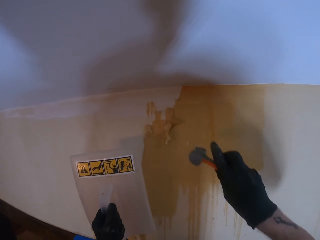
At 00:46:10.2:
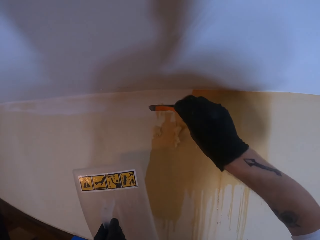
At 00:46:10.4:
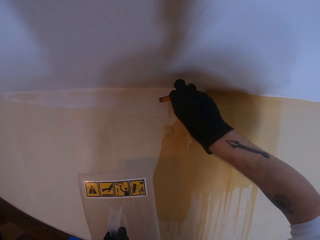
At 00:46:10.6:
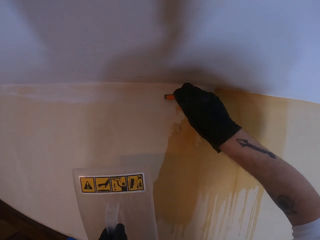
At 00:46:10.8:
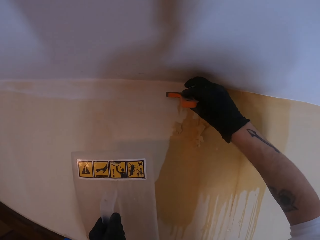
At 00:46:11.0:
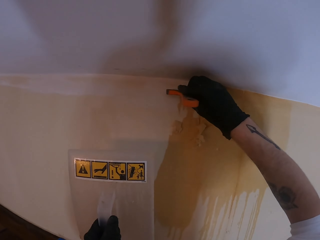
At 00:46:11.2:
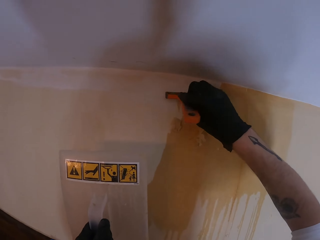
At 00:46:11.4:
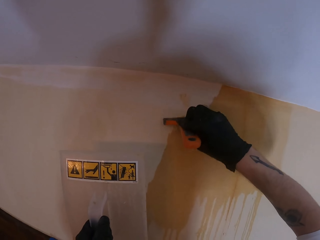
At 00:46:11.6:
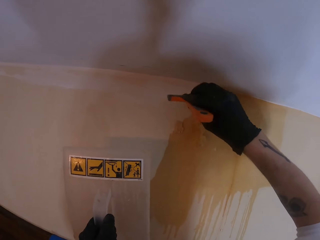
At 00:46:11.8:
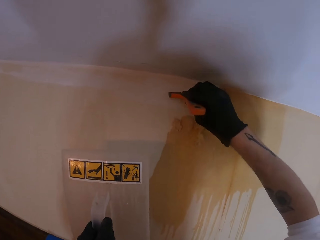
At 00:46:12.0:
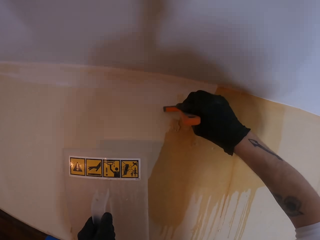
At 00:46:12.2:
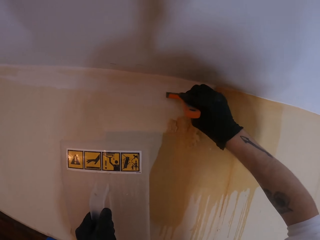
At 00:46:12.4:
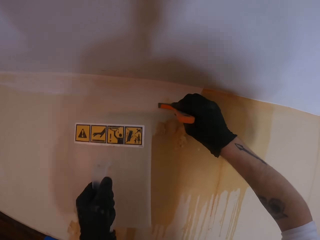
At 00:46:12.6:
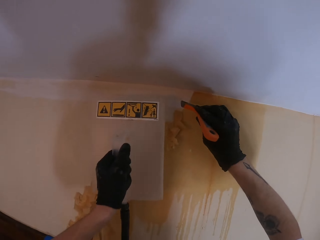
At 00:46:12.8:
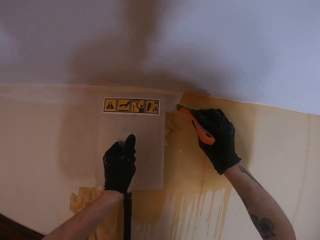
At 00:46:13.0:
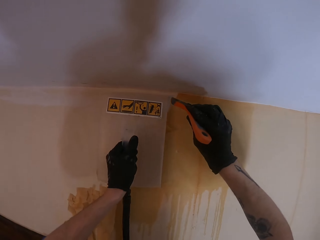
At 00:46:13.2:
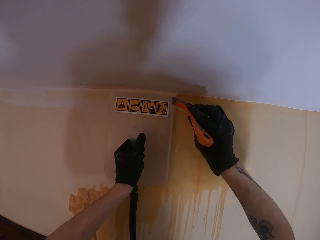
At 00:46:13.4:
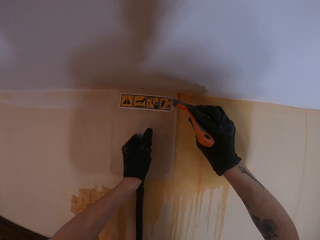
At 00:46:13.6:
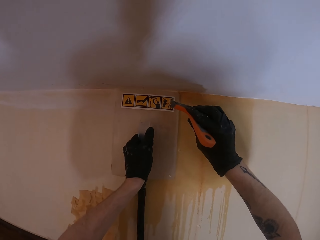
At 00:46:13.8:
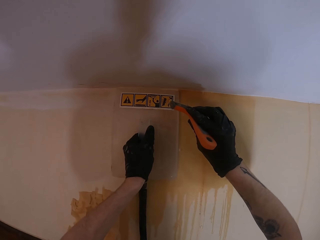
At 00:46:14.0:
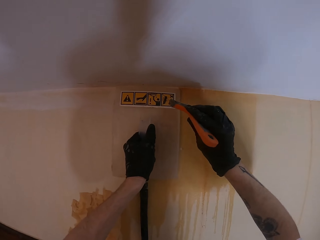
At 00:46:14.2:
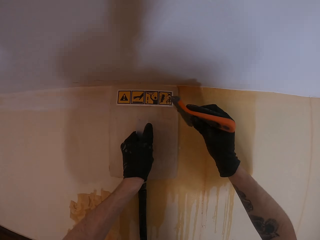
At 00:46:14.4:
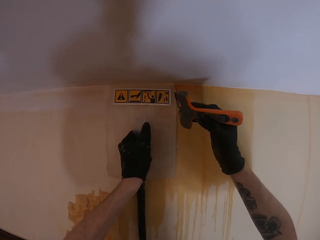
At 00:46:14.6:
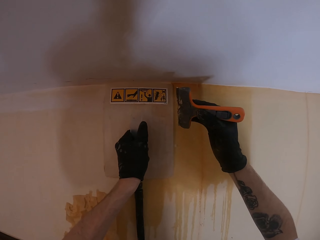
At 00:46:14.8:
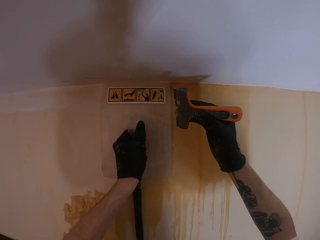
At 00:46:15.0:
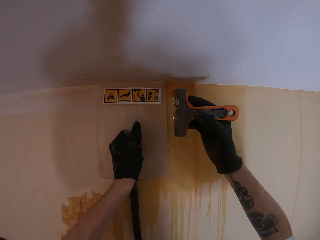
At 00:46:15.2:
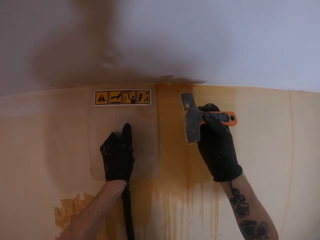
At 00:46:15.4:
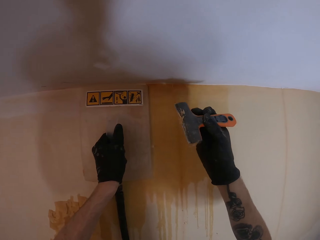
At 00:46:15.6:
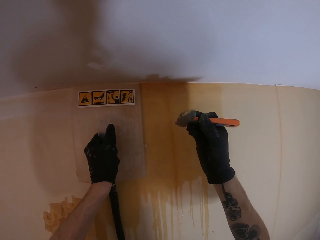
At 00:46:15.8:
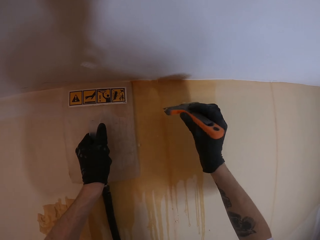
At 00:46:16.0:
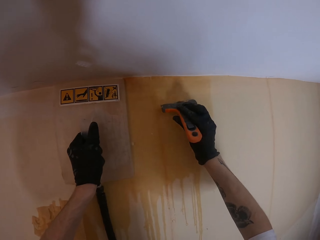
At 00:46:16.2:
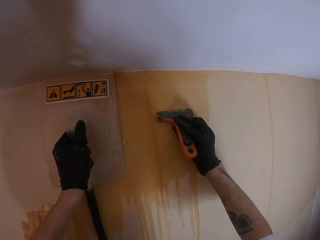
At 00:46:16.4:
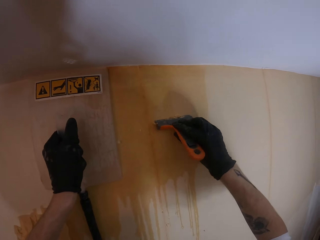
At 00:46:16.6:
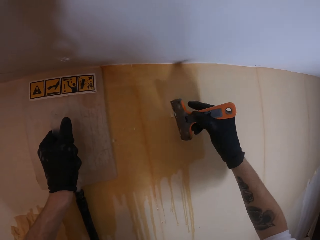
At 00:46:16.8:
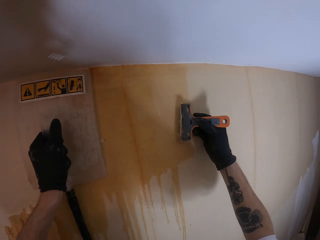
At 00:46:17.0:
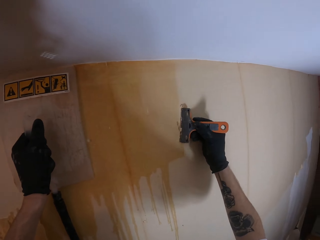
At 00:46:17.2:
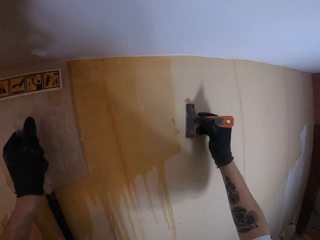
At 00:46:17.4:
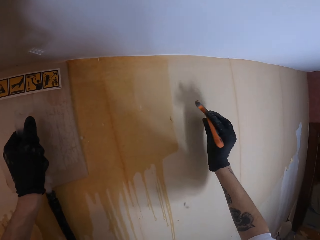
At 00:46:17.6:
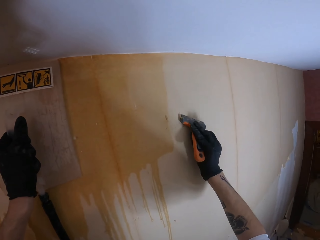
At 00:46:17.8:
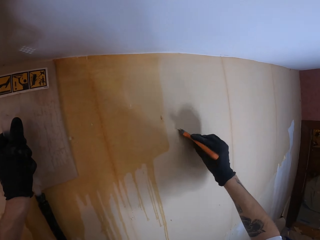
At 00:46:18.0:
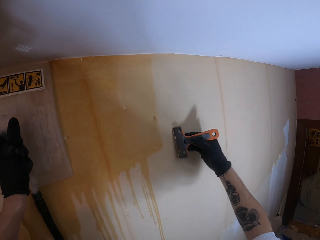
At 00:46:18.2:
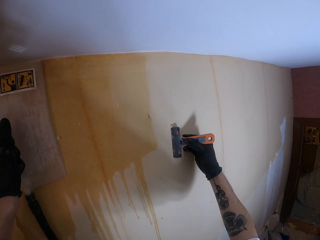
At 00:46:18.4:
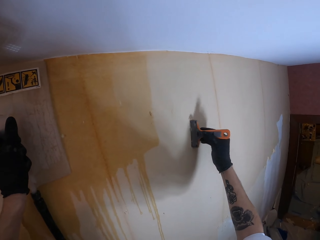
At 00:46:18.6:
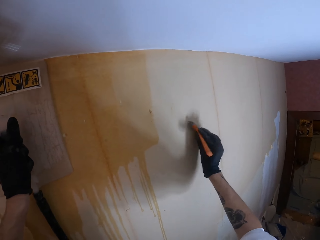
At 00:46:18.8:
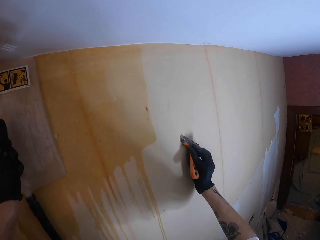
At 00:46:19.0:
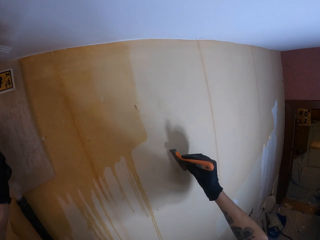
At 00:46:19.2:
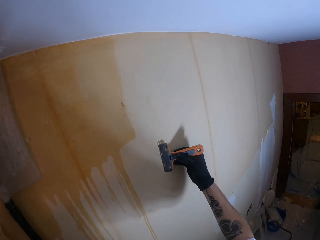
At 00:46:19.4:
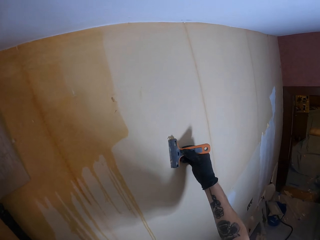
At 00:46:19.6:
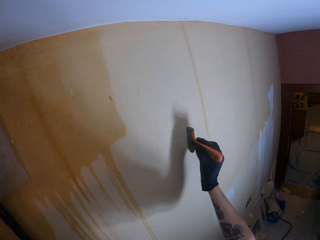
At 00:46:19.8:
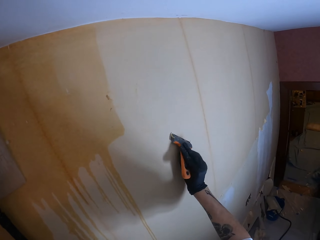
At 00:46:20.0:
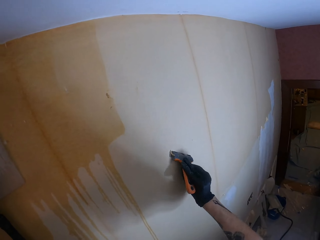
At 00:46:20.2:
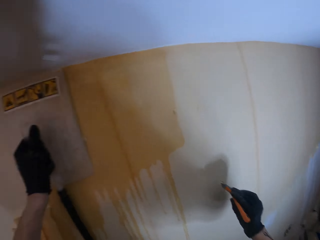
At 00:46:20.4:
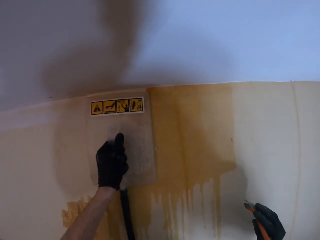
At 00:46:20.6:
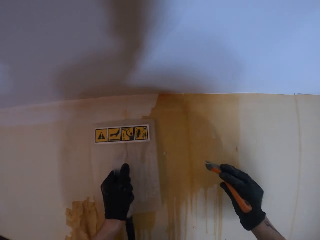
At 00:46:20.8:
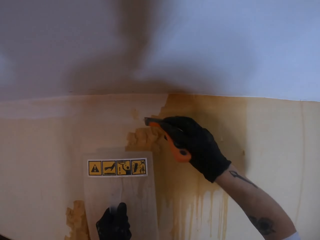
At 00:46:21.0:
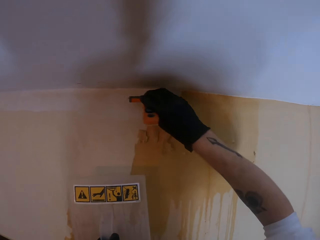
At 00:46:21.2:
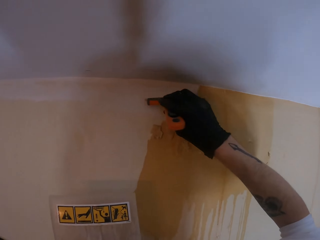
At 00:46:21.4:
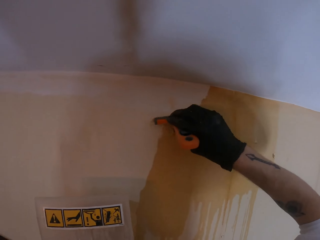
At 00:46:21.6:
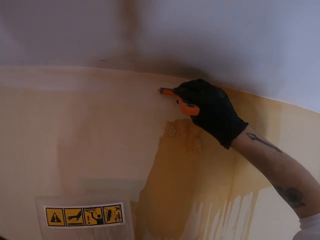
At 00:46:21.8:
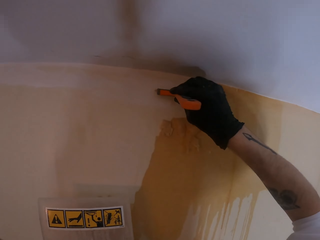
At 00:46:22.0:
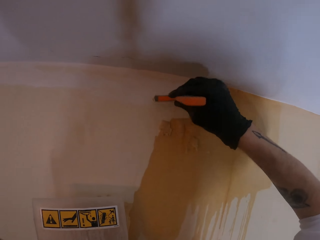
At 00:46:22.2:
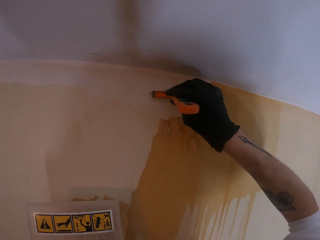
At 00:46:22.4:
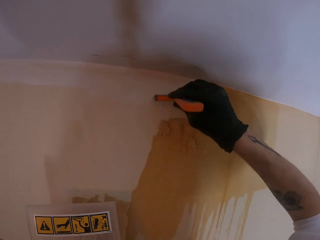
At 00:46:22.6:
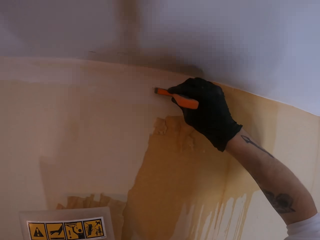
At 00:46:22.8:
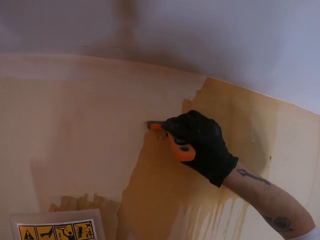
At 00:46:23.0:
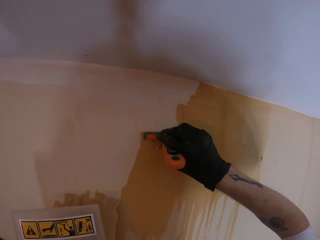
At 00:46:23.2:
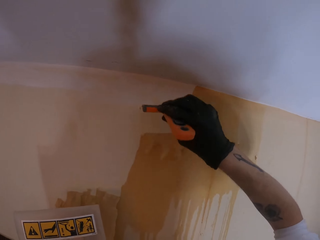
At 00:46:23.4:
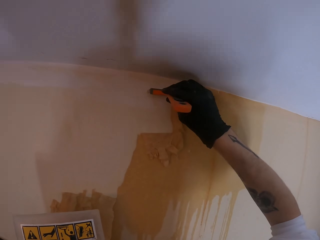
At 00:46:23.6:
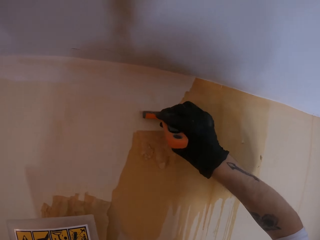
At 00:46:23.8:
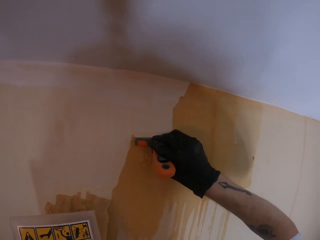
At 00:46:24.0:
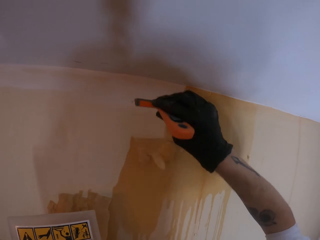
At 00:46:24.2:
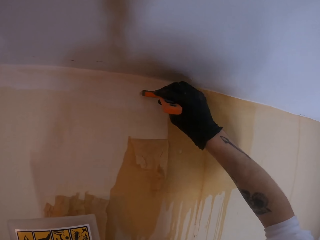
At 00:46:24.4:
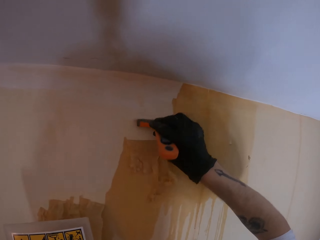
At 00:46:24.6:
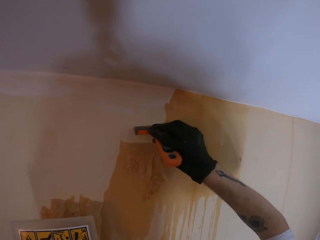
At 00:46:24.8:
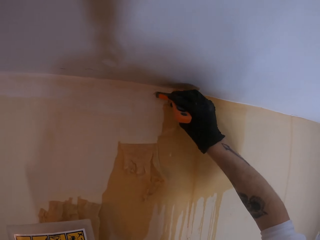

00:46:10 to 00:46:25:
The camera wearer removes the paints on the wall with a paint scraper. They hold the trowel on the wall. They place the trowel on the wall. They wipe the paint scraper on the wall. They remove the trowel from the wall. They remove the paints on the wall with the paint scraper.

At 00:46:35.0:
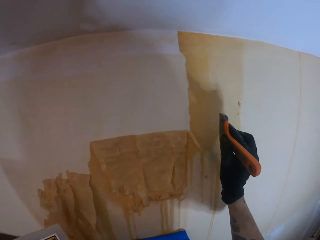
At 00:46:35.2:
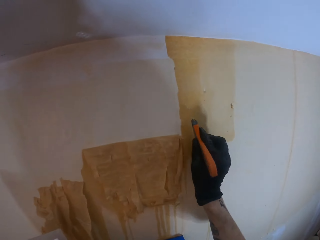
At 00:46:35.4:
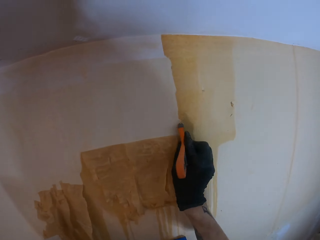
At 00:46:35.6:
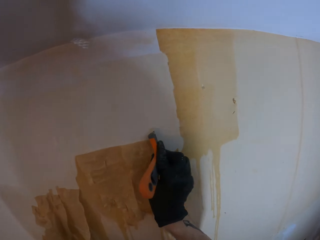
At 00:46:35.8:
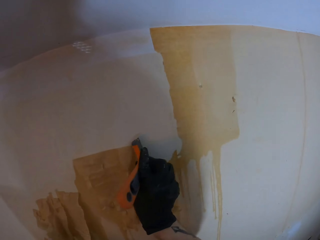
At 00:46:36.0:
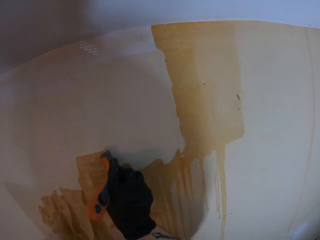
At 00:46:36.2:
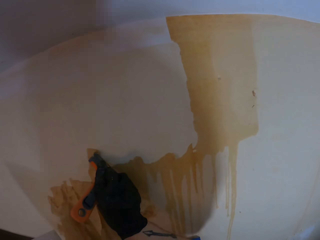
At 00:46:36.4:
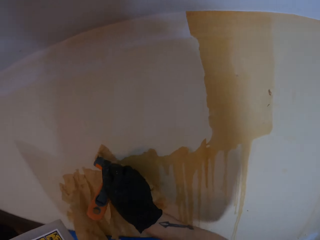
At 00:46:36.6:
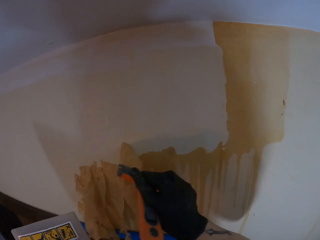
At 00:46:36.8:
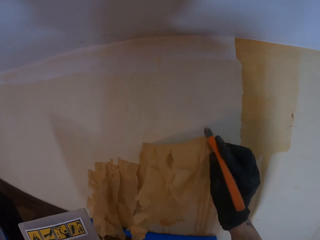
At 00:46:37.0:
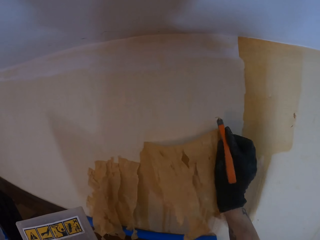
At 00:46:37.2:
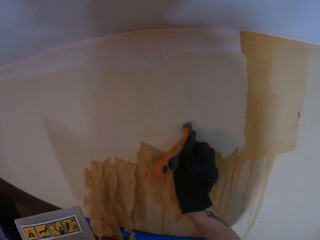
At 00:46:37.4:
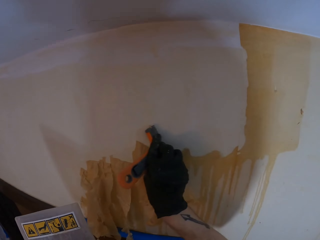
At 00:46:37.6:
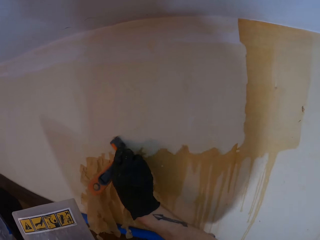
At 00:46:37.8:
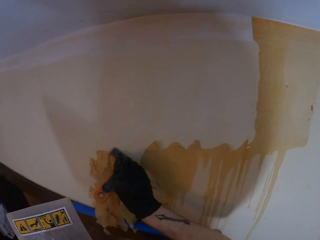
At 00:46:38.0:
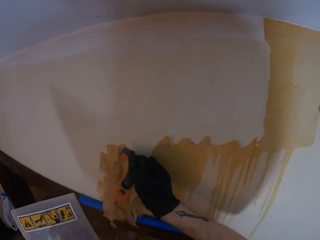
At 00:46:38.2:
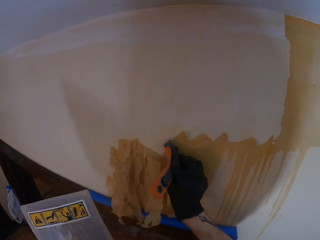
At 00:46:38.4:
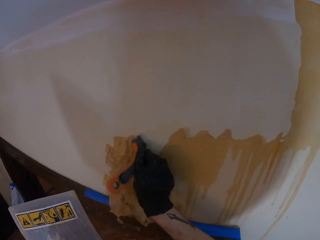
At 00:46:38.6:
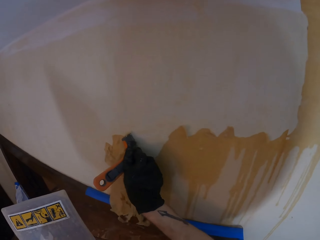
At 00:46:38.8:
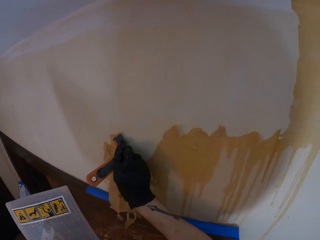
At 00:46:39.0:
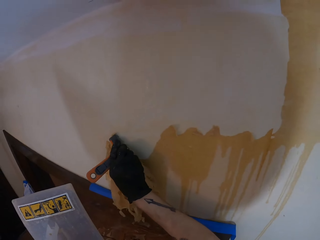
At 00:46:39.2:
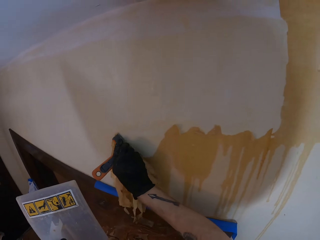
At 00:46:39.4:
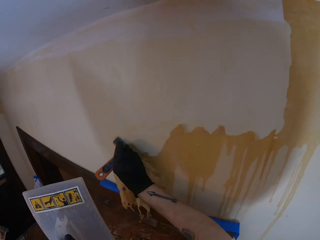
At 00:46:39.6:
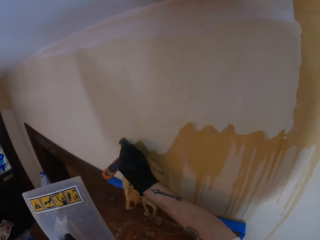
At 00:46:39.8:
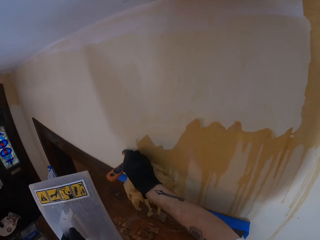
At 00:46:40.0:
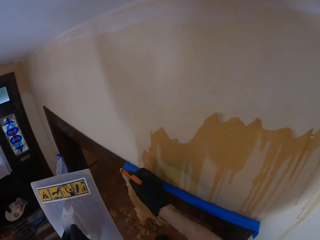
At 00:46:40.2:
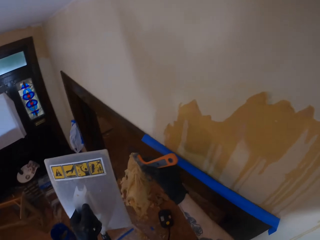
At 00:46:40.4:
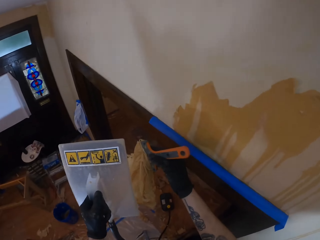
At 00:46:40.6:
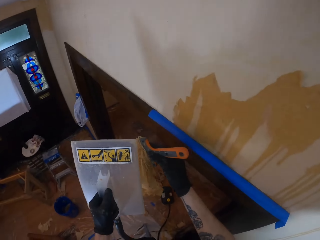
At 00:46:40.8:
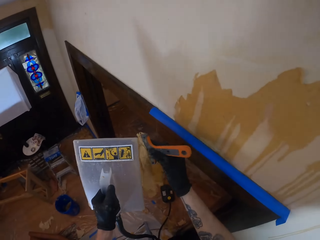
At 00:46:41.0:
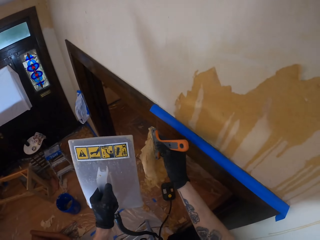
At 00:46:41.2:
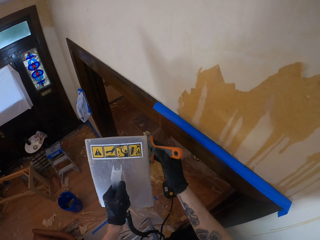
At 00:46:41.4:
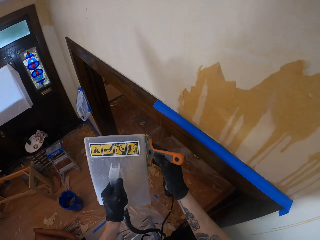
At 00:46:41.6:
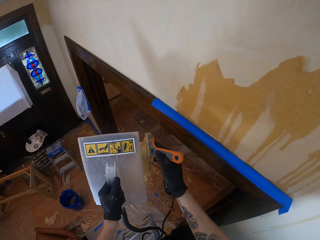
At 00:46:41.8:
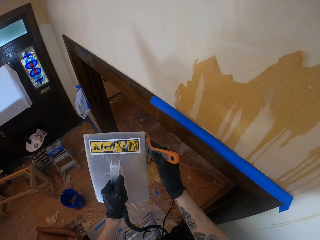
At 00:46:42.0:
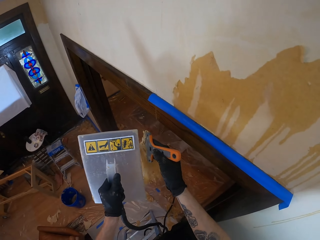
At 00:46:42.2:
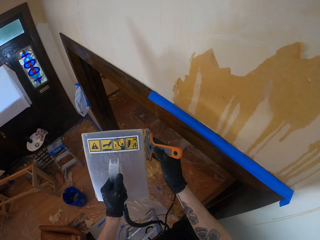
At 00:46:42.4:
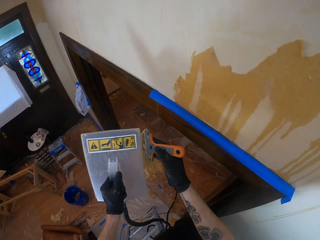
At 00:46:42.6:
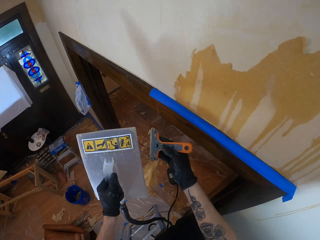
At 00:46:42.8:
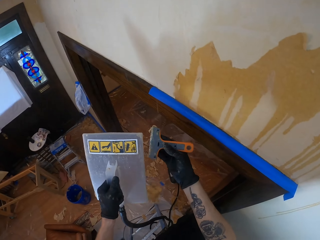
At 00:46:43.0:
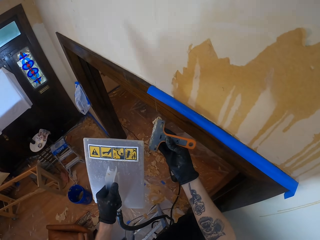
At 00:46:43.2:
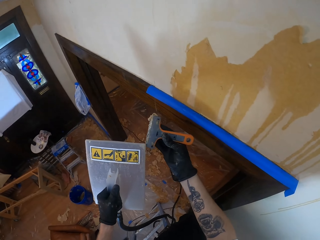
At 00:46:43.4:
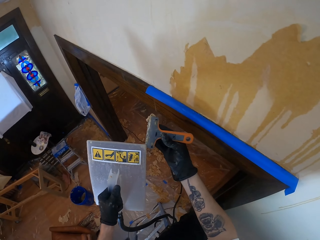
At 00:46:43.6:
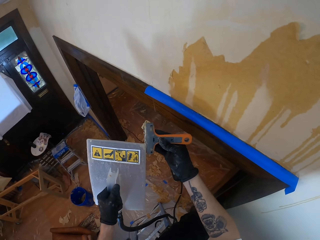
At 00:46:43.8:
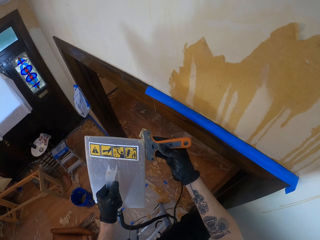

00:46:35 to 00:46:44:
The camera wearer removes paint from the scraper with the trowel.
